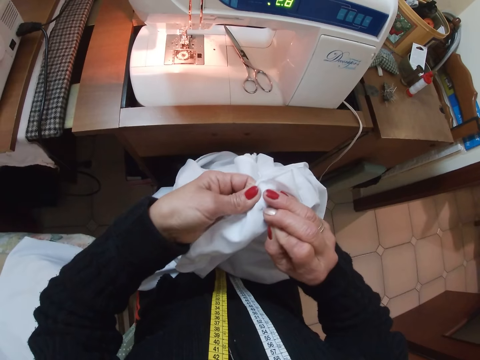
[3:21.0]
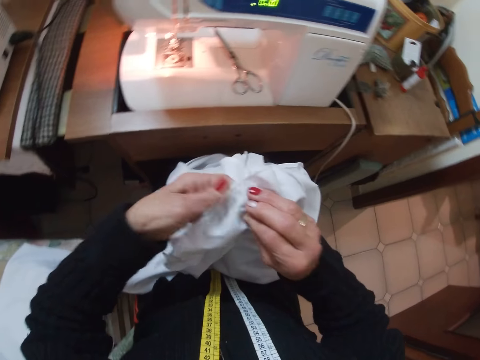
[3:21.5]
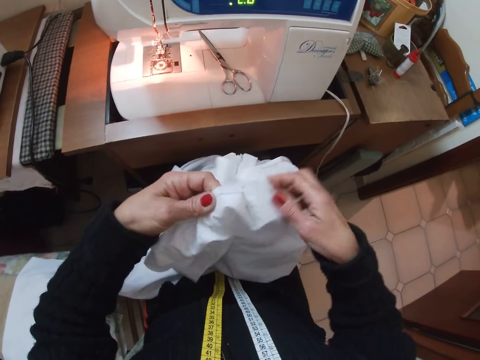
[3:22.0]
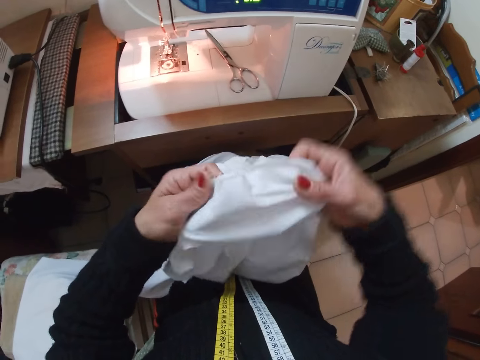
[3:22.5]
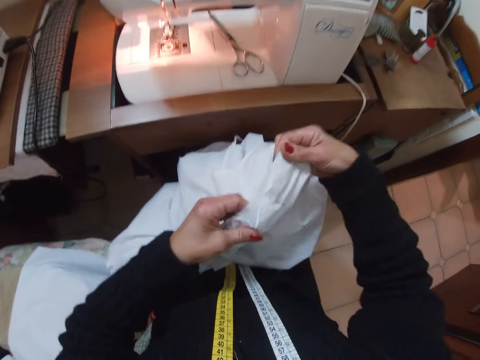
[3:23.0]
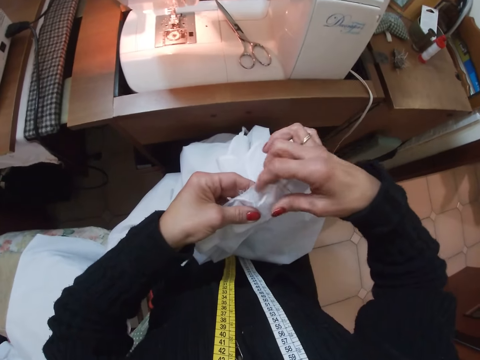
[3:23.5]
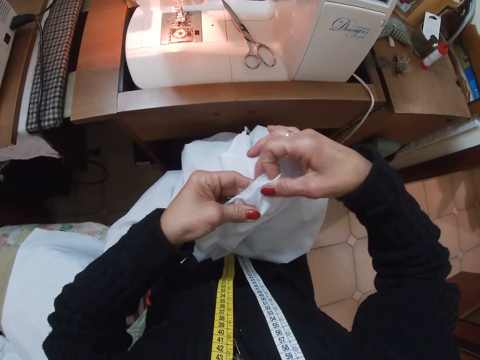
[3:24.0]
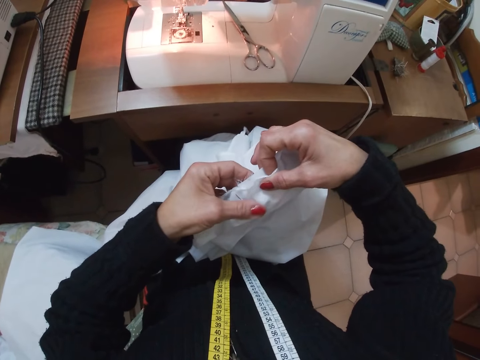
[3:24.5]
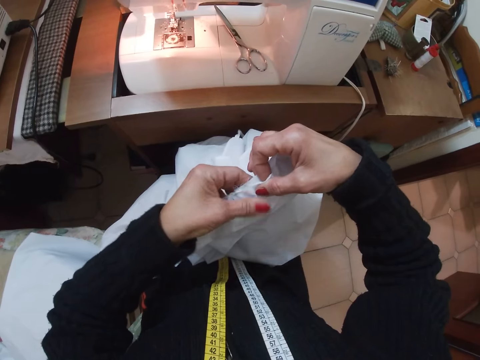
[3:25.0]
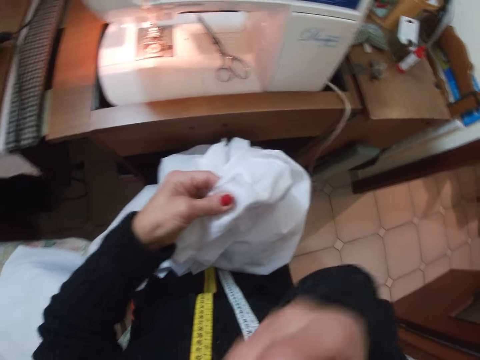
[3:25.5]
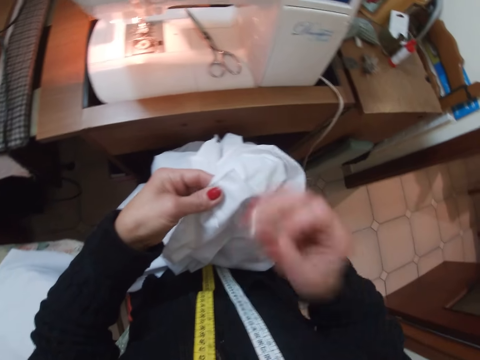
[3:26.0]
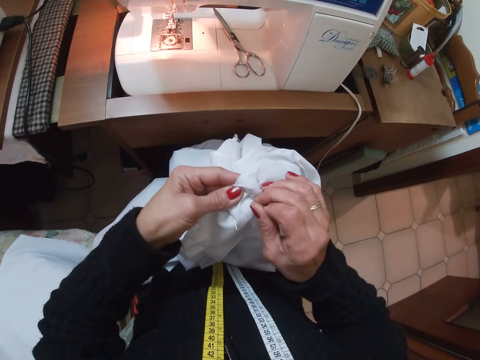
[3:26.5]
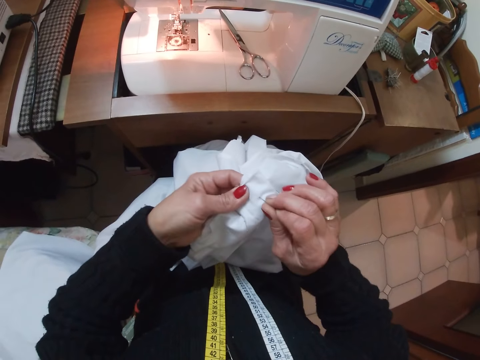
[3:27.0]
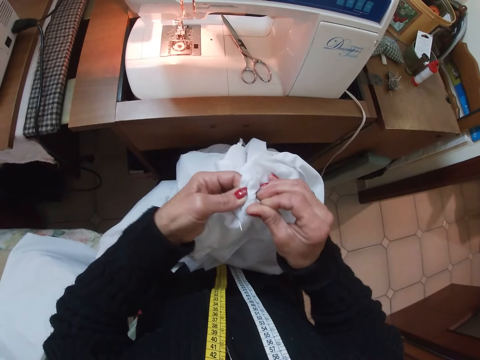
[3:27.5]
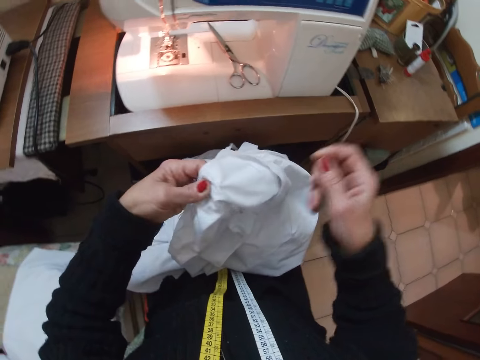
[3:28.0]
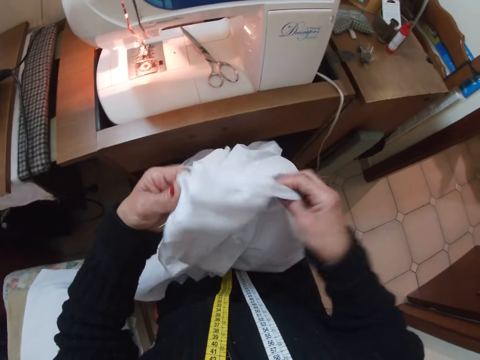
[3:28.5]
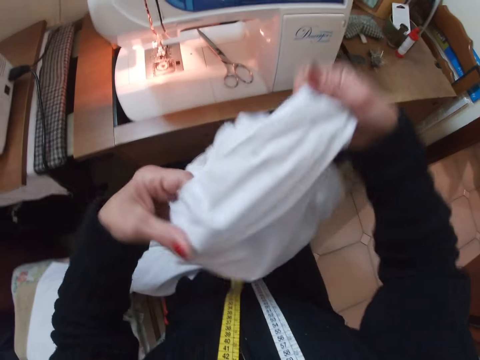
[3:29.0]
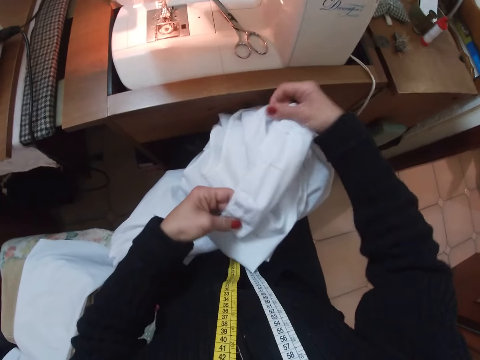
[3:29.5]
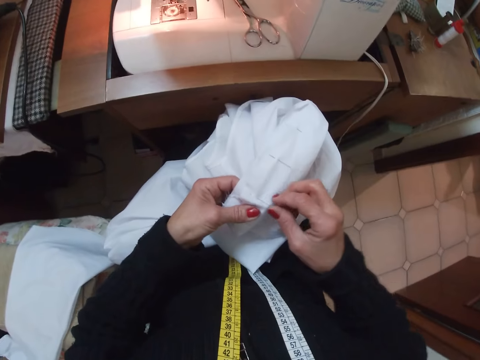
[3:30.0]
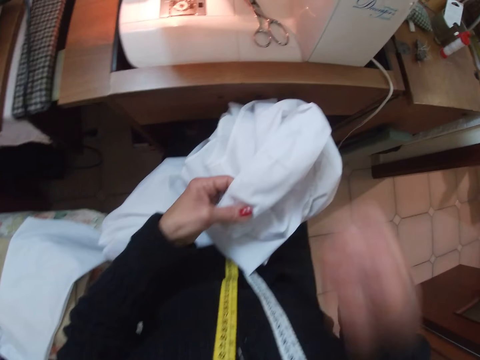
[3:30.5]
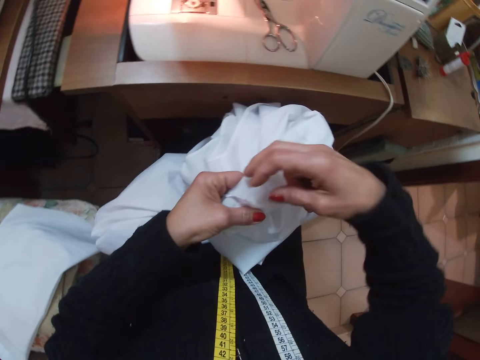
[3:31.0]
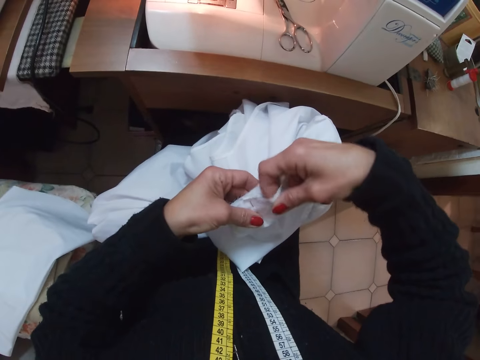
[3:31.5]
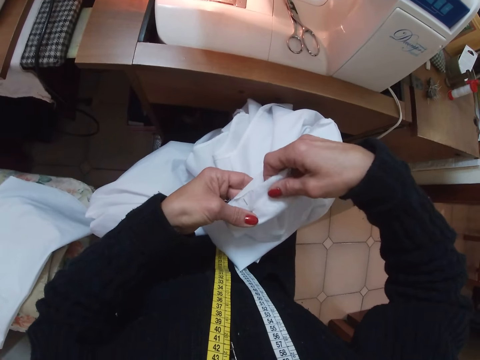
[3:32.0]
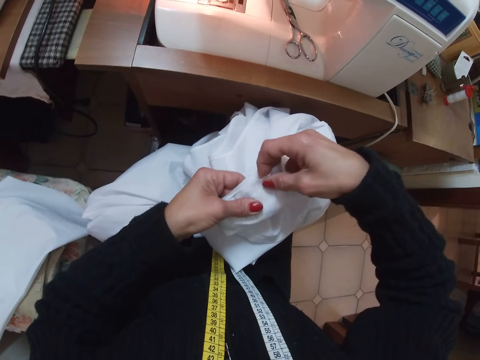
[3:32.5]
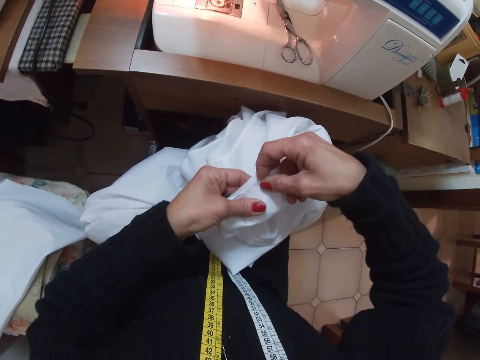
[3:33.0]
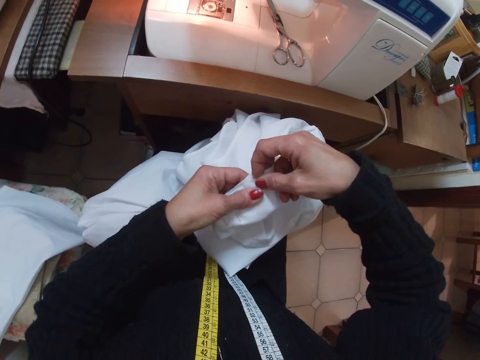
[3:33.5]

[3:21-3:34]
The camera wearer seams a fabric using a pin. She removes her right hand from the cloth. She holds the cloth with her right hand. She adjusts the fabric. She moves the cloth around with her hands. She places the cloth on her lap. She removes her right hand from the cloth. She holds the cloth with her right hand. She moves her left hand slightly. She raises her right hand from the cloth. She lowers her right hand. She puts a needle in the cloth. She picks up the pin. She seams the fabric using the pin. She removes her right hand from the cloth. She holds the cloth with her right hand. She moves the cloth around with her hands. She adjusts the fabric. She places the cloth on her lap. She removes her right hand from the cloth. She holds the needle with her right hand. She raises her right hand from the cloth. She pulls a thread. She lowers her right hand. She holds the cloth with her right hand. She adjusts the fabric. She moves her hands around on the cloth.

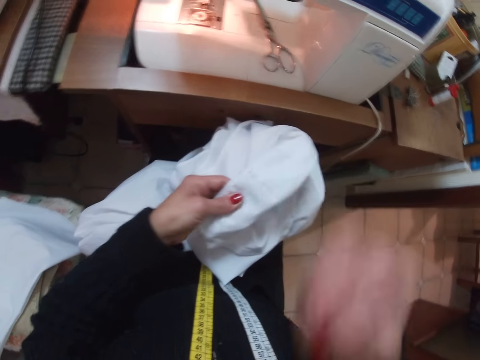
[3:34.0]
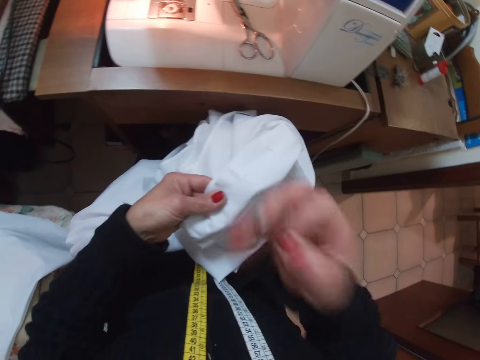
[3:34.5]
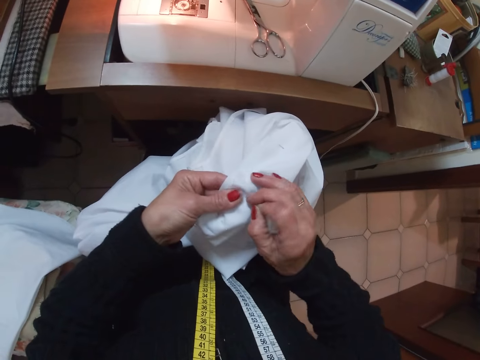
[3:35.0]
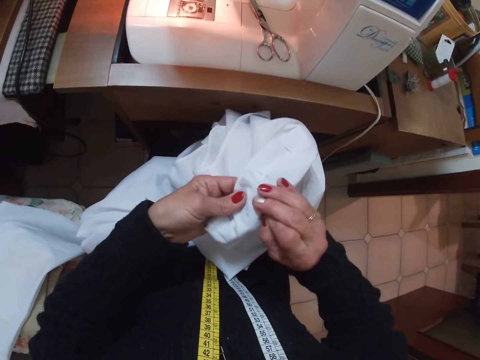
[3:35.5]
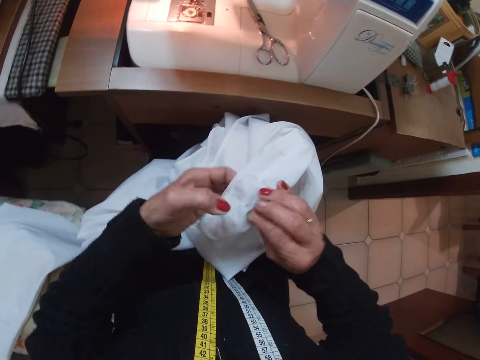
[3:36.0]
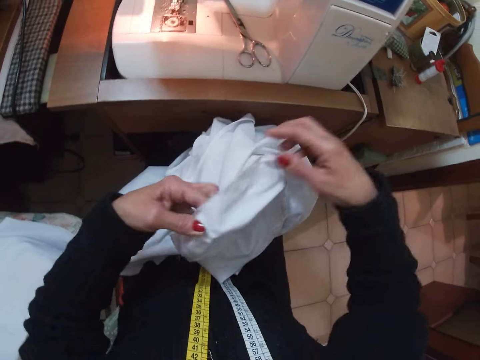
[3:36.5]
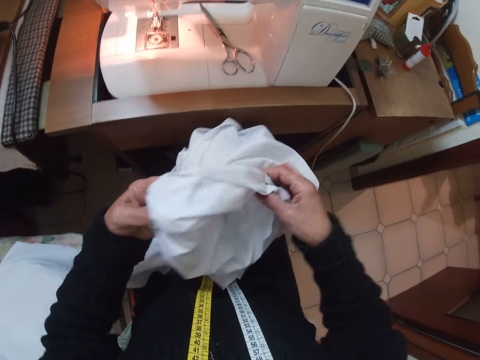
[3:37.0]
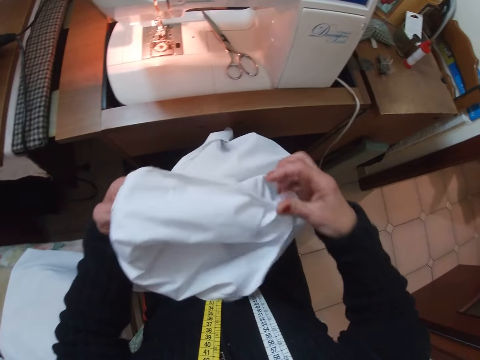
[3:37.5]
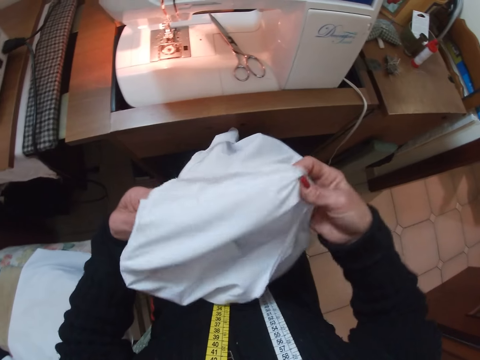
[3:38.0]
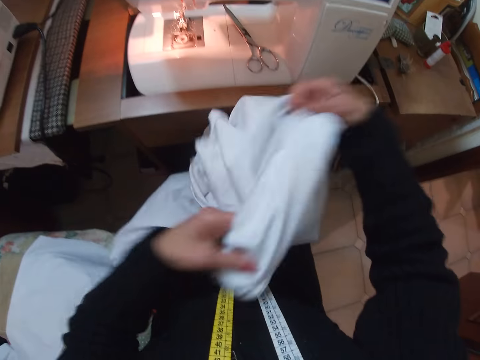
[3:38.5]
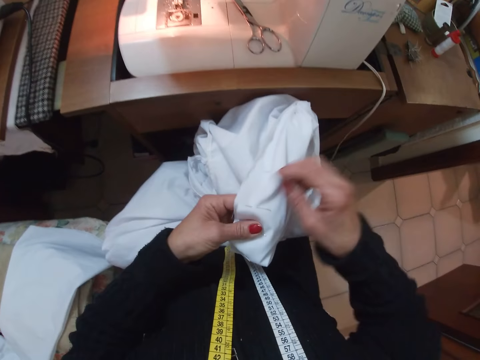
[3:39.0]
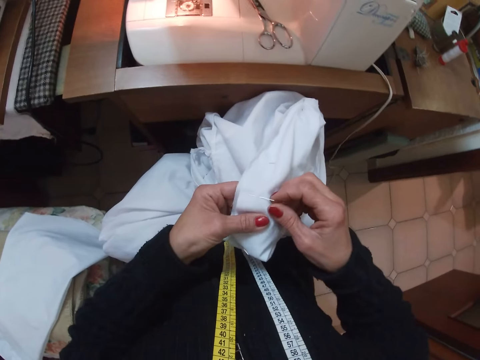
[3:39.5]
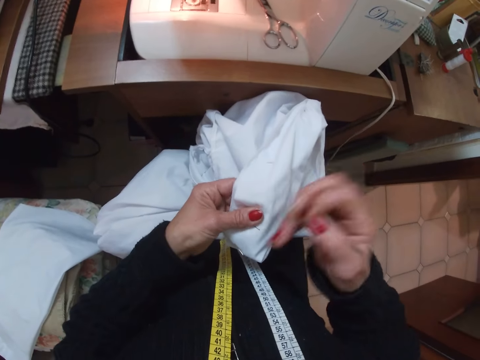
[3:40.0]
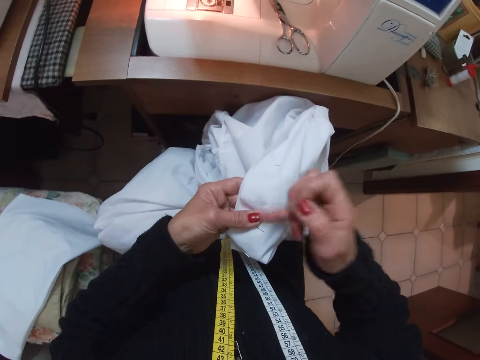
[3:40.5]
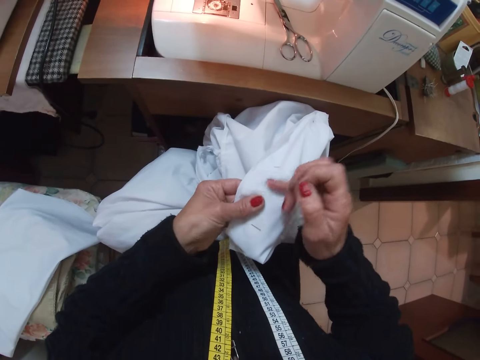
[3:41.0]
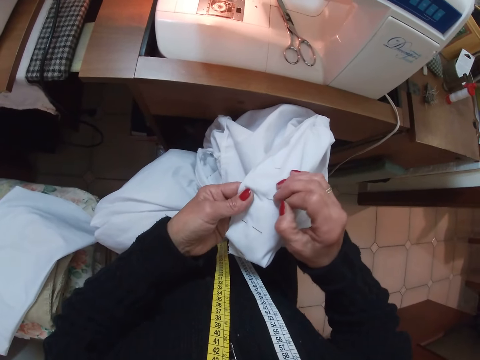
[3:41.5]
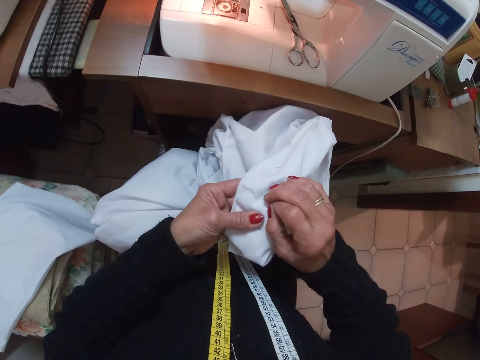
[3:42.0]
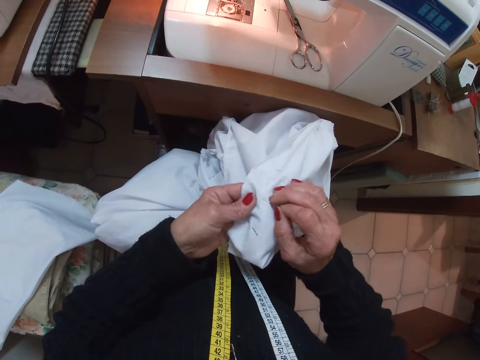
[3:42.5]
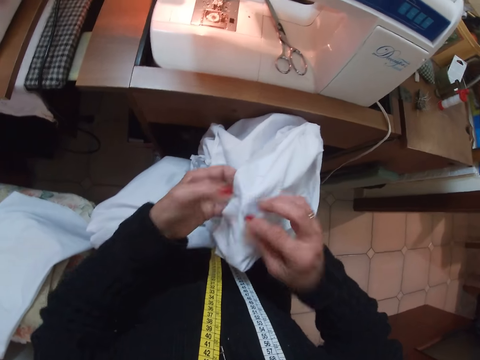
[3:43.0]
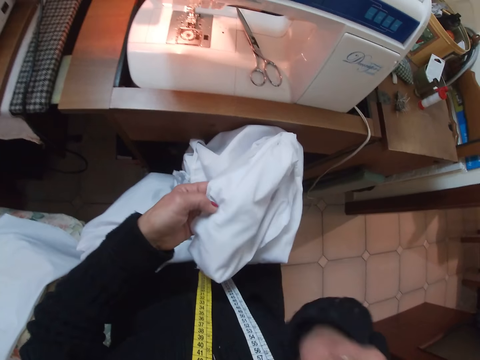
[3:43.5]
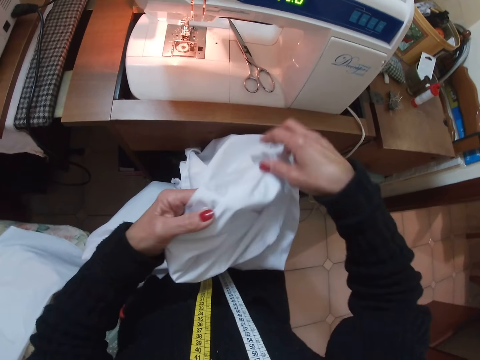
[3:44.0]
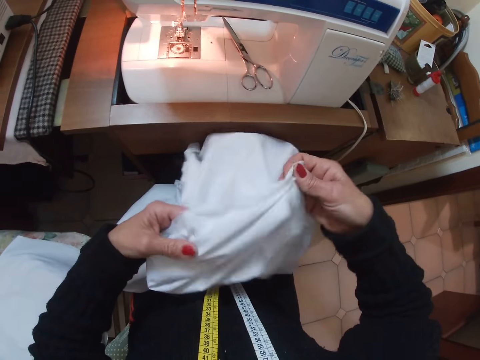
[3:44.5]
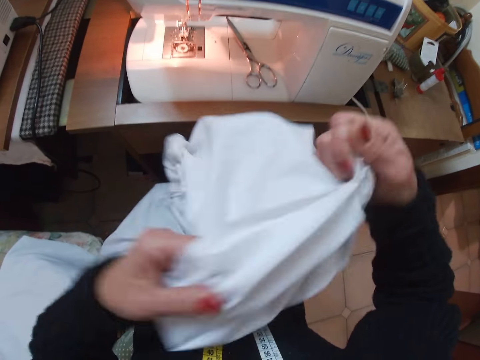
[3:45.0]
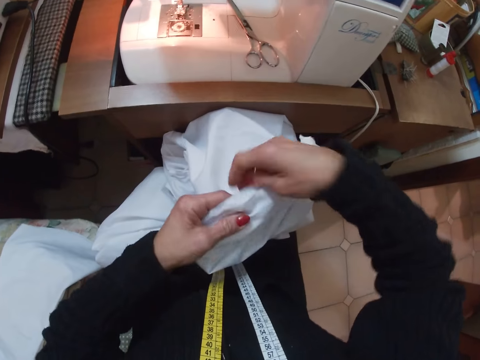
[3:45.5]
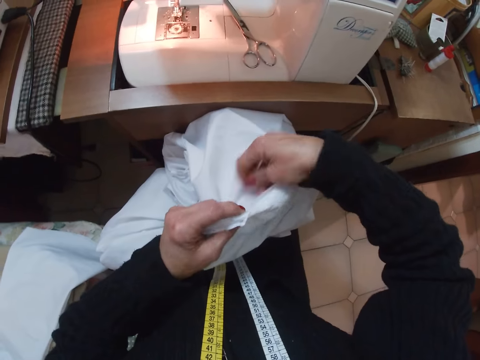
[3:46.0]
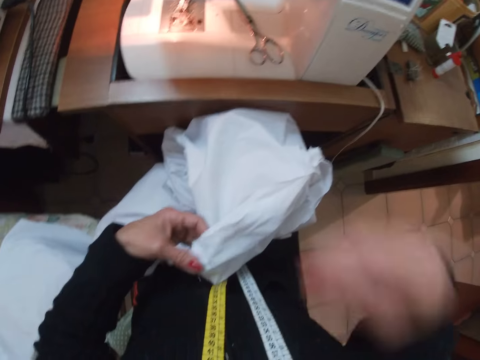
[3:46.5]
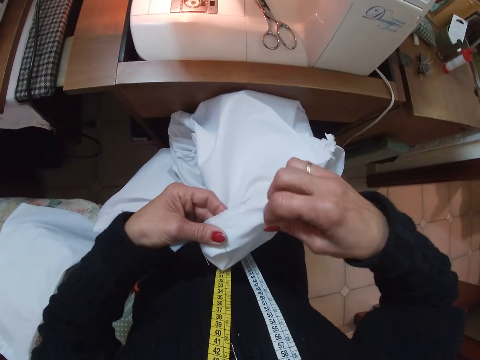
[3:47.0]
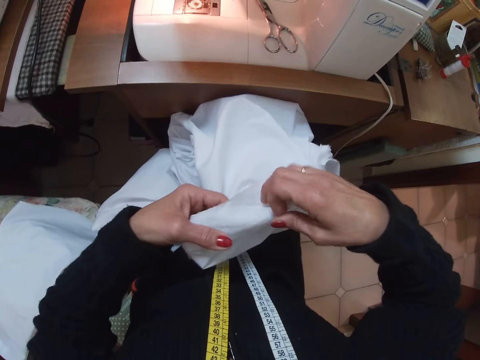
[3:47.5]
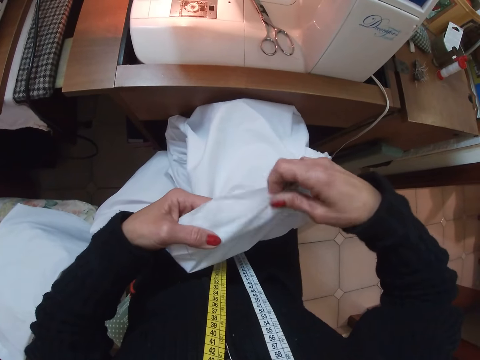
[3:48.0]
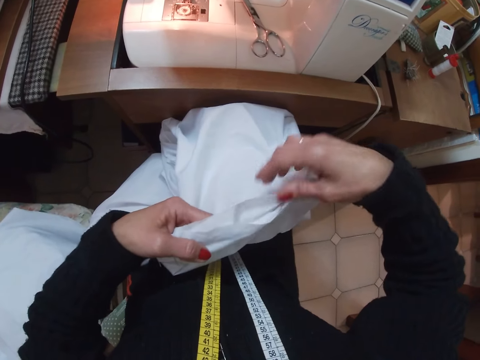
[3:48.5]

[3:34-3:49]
The camera wearer raises her right hand from the cloth. She picks up a pin. She lowers her right hand. She puts a needle in the cloth. She seams a fabric using the pin. She removes her right hand from the cloth. She holds the cloth with her right hand. She adjusts the fabric. She moves the cloth around with her hands. She places the cloth on her lap. She removes the needle from the cloth with her right hand. She dusts the cloth with her right hand. She adjusts the fabric. She puts the needle in the cloth. She seams the fabric using the pin. She raises her right hand. She picks up the pin. She lowers her right hand. She holds the cloth with her right hand and moves the cloth with both hands. She adjusts the fabric. She places the cloth on her lap. She removes her right hand from the cloth. She holds the cloth with her right hand. She raises her right hand from the cloth. She lowers her right hand. She holds the cloth with her right hand. She moves her hands around on the cloth.
